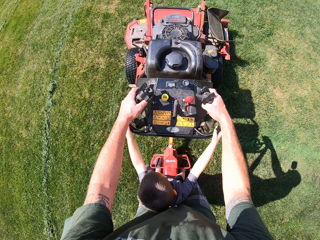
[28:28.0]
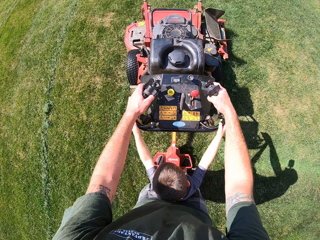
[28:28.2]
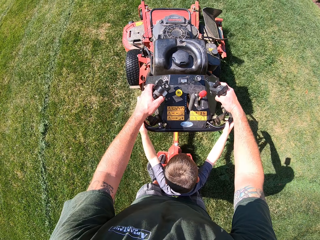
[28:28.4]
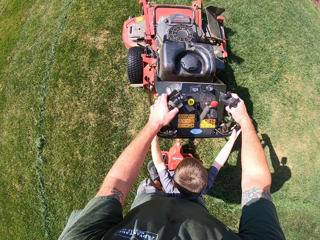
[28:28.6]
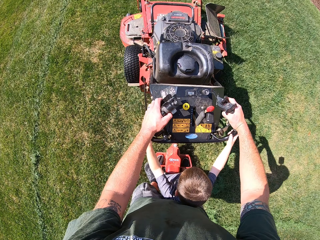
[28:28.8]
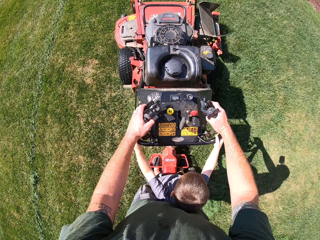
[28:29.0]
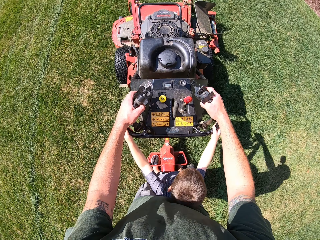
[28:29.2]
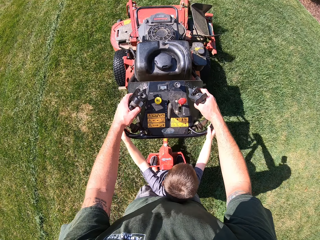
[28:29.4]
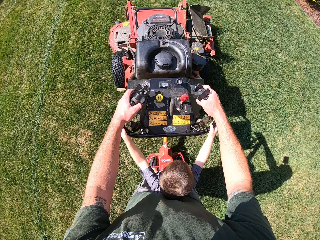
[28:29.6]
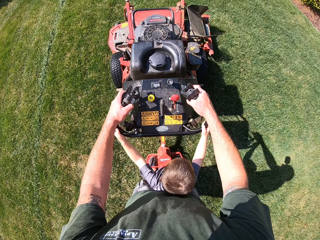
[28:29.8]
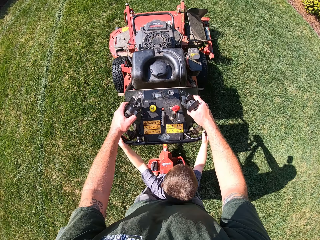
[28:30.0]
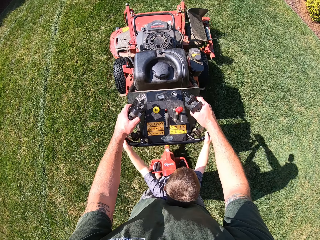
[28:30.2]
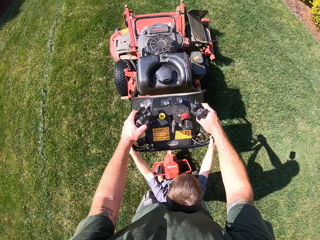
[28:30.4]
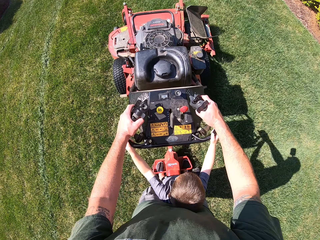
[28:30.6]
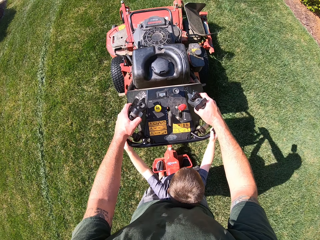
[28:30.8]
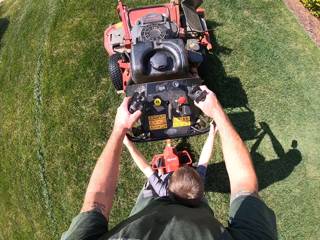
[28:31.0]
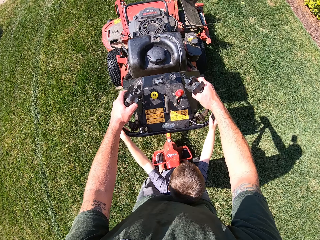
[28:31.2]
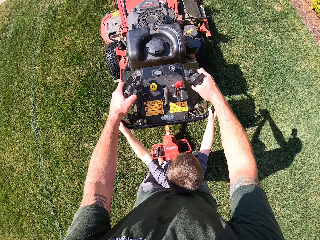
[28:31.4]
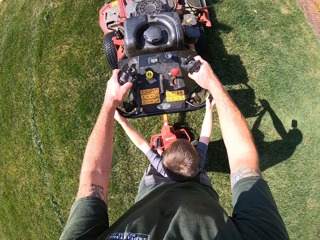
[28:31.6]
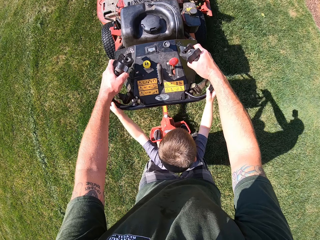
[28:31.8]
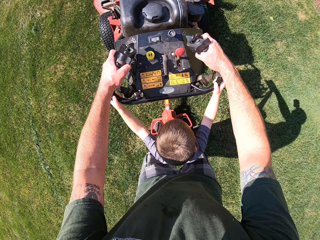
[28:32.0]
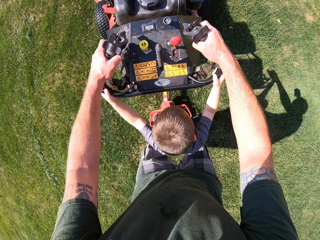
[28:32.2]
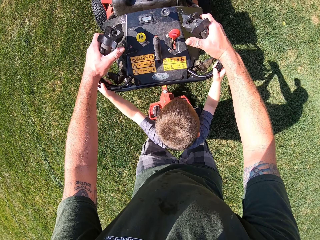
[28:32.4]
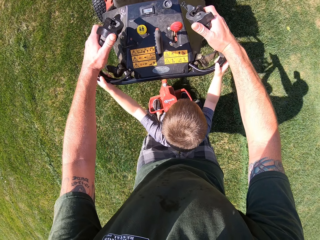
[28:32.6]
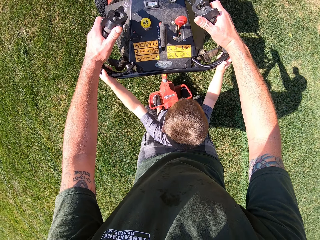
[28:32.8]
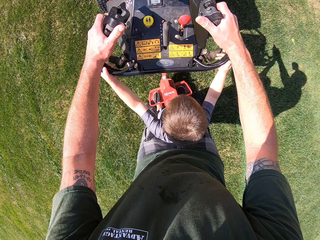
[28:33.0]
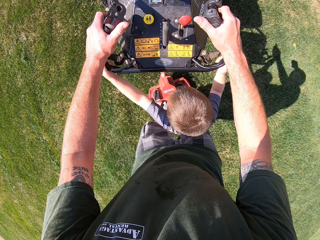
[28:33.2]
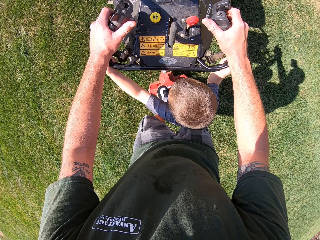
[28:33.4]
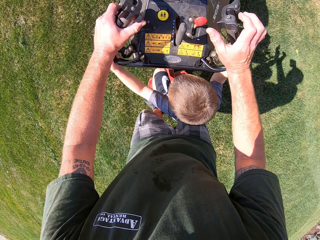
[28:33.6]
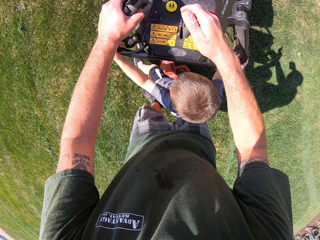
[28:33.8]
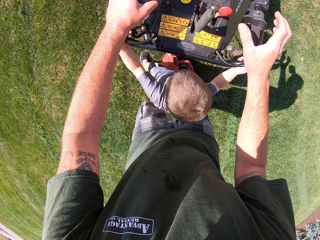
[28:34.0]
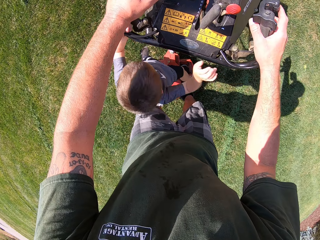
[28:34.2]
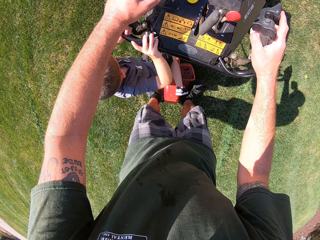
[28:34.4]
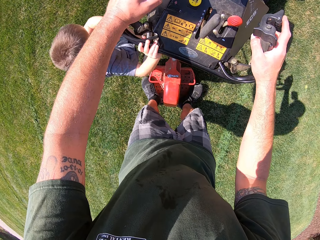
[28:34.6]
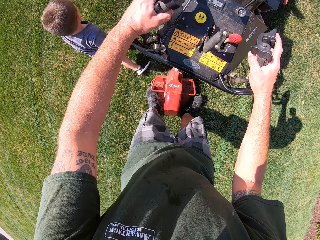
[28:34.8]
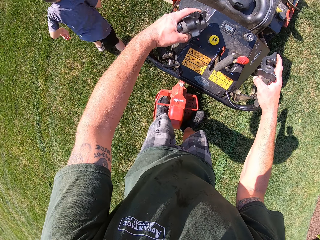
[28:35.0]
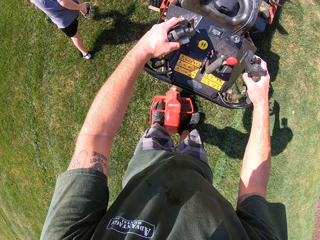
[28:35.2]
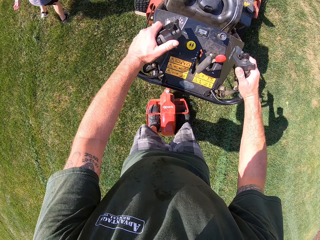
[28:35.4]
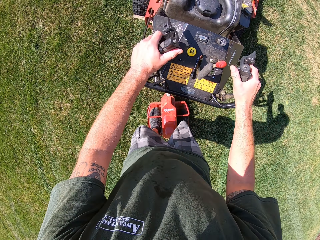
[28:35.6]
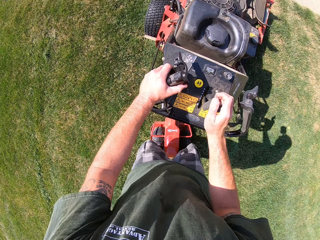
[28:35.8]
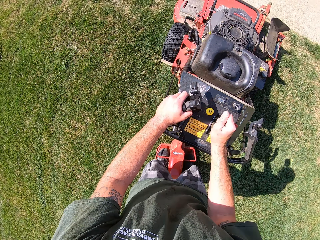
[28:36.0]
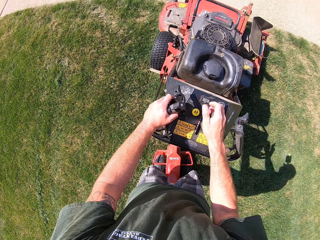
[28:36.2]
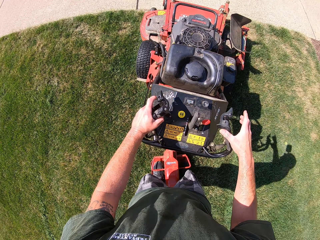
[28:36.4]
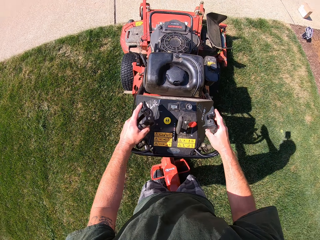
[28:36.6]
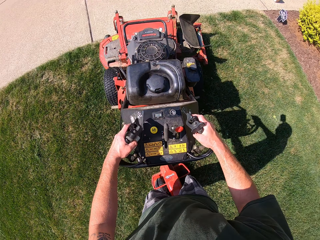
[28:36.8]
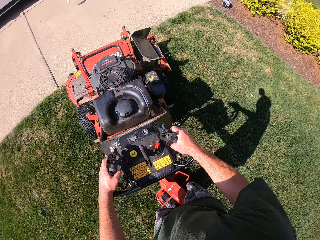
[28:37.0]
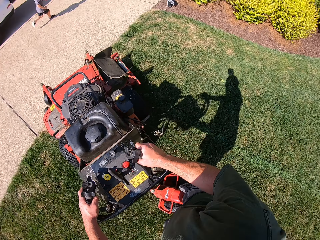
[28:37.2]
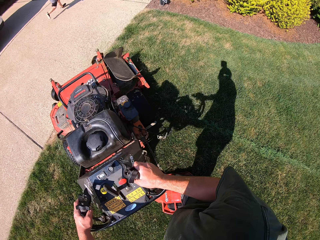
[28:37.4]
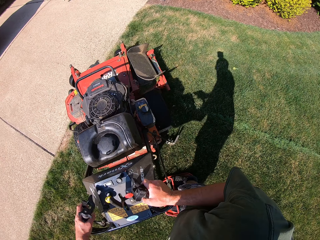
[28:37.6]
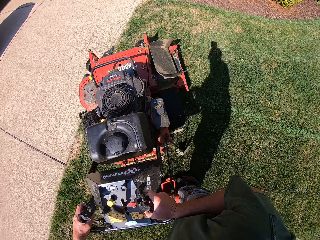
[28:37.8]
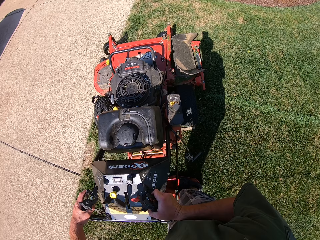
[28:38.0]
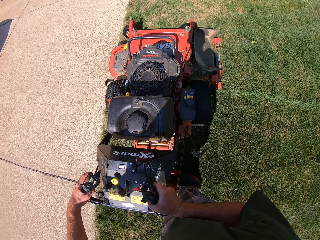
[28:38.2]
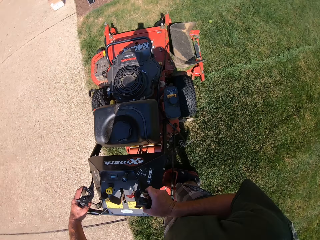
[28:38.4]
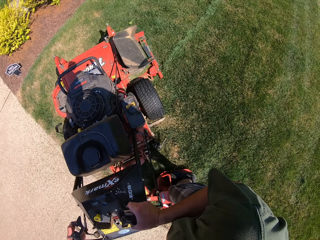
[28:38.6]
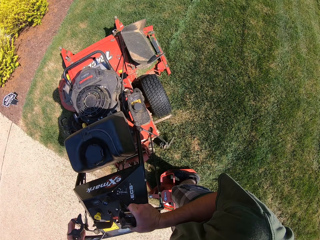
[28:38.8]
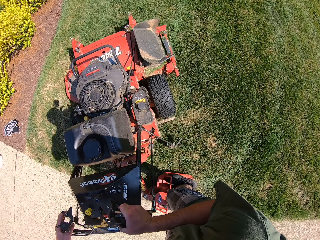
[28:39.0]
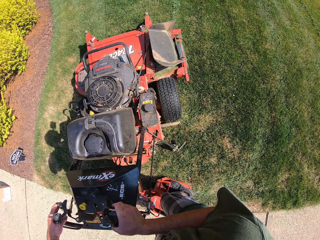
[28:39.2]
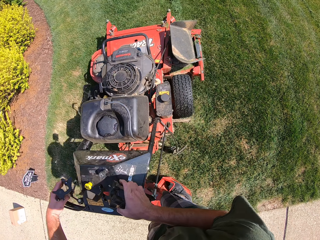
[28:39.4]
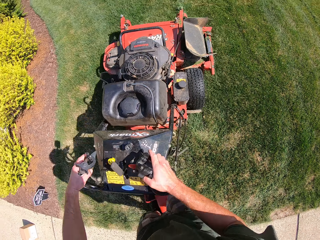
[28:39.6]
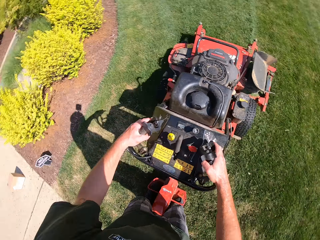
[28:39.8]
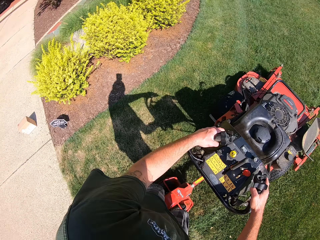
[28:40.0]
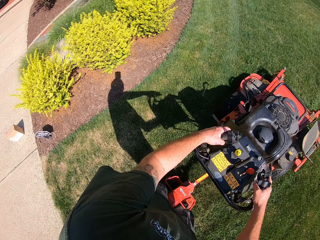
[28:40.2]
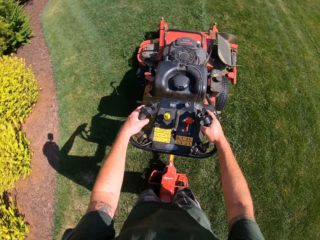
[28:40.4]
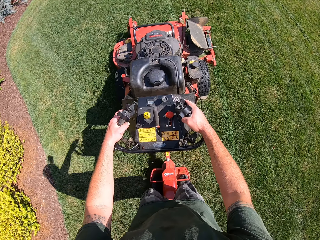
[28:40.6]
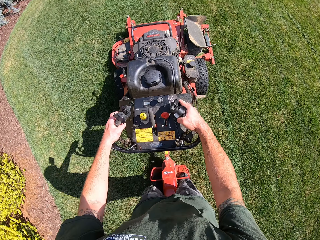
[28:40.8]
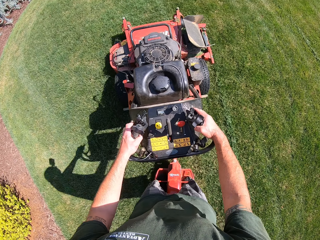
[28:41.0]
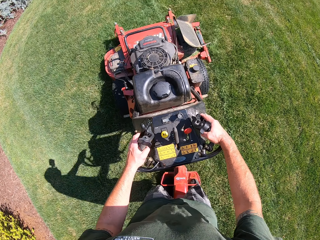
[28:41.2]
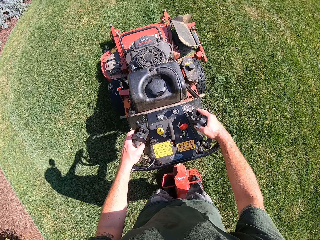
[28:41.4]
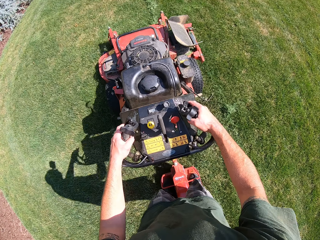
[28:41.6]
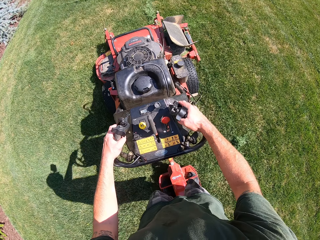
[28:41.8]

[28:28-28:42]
The camera wearer stops the lawn mower. The boy steps down from the stand-on pad of the lawn mower. The camera wearer runs from the lawn mower. The boy runs on the lawn. The camera wearer adjusts the levers on the steering handles of the lawn mower with both hands. He adjusts the gear lever of the lawn mower with his right hand. He holds the steering handle of the lawn mower with his right hand. He adjusts the levers on the steering handles of the lawn mower with both hands. He mows the lawn with the lawn mower. He turns the lawn mower around in a clockwise direction.

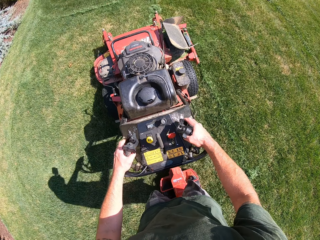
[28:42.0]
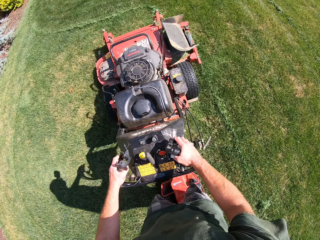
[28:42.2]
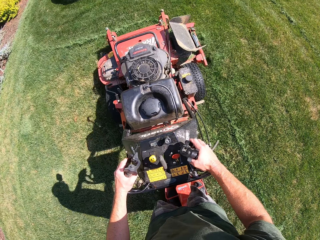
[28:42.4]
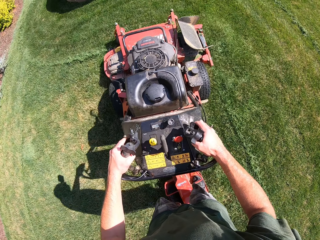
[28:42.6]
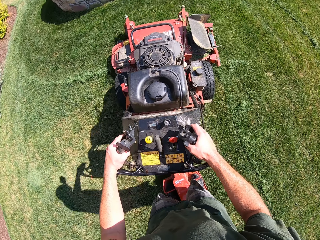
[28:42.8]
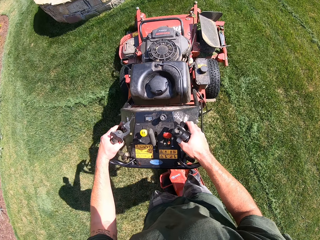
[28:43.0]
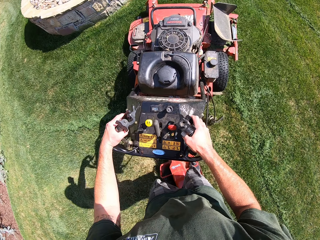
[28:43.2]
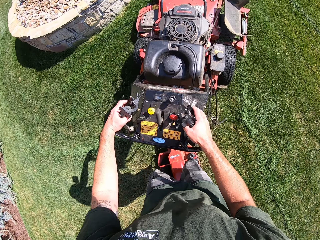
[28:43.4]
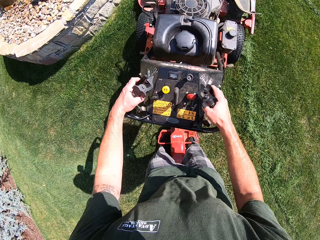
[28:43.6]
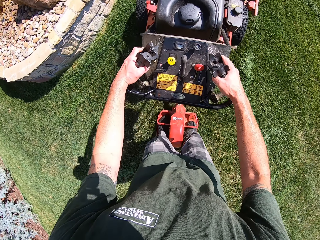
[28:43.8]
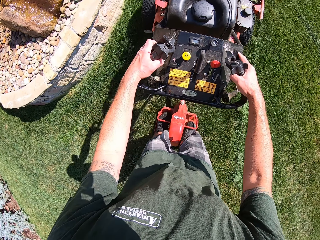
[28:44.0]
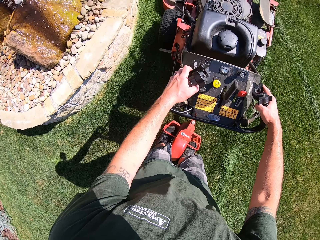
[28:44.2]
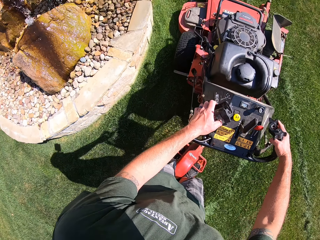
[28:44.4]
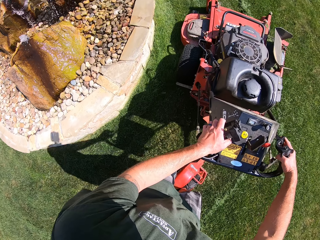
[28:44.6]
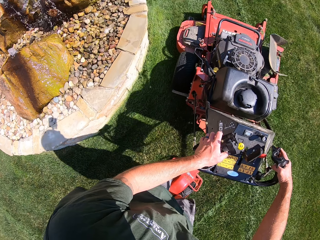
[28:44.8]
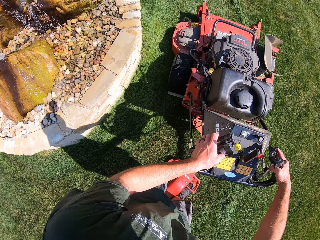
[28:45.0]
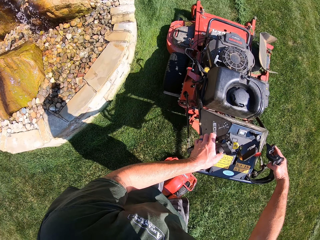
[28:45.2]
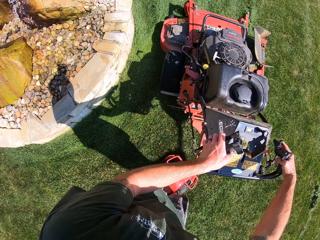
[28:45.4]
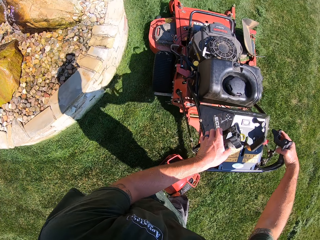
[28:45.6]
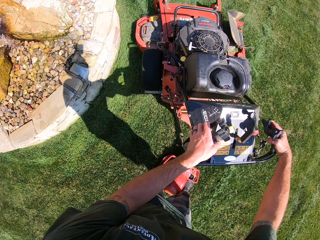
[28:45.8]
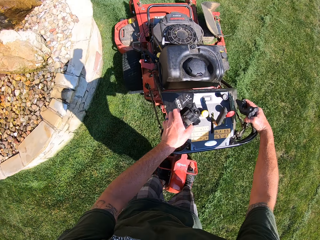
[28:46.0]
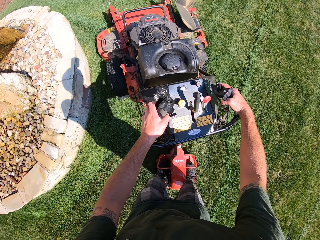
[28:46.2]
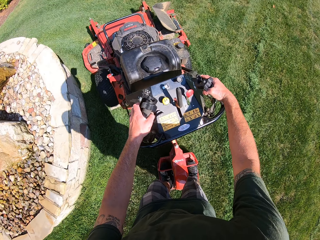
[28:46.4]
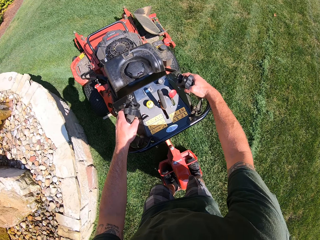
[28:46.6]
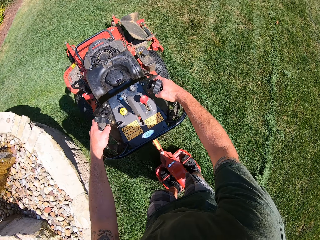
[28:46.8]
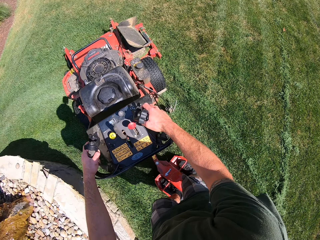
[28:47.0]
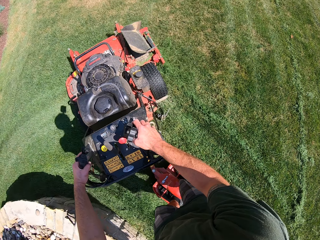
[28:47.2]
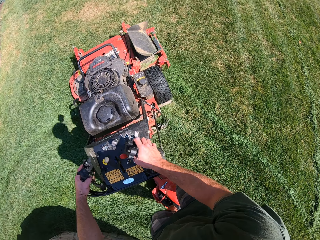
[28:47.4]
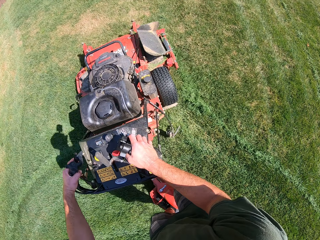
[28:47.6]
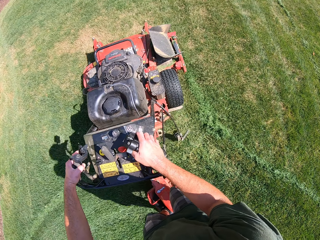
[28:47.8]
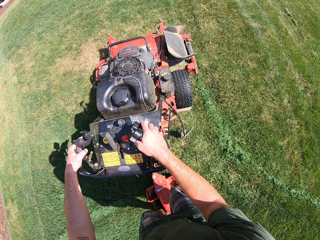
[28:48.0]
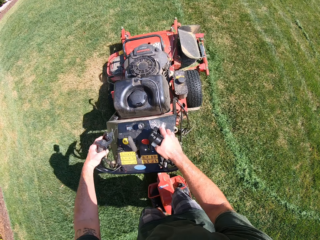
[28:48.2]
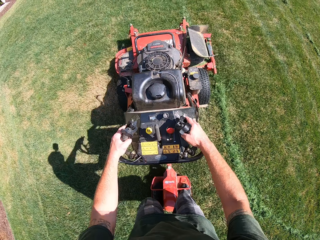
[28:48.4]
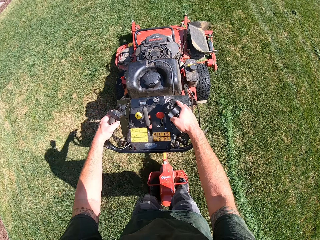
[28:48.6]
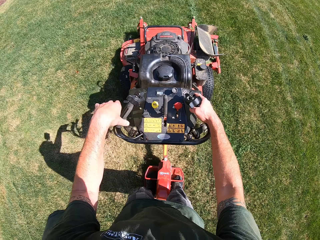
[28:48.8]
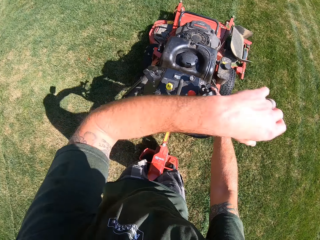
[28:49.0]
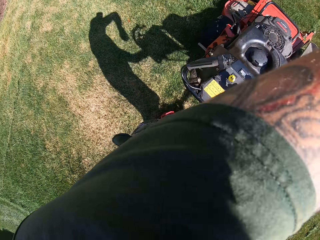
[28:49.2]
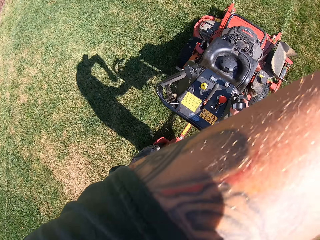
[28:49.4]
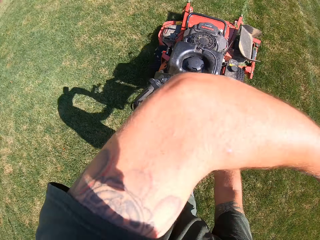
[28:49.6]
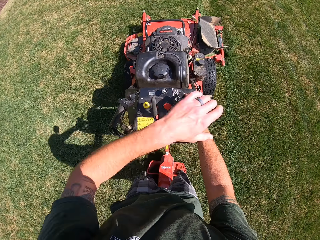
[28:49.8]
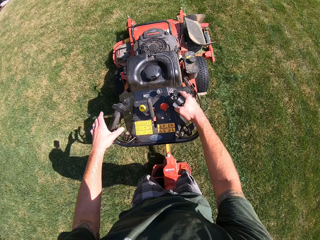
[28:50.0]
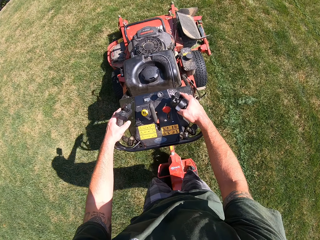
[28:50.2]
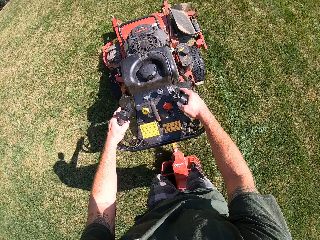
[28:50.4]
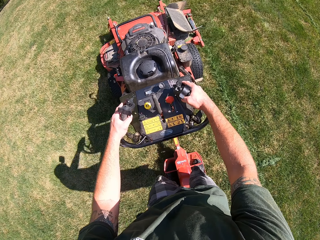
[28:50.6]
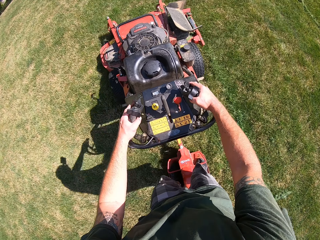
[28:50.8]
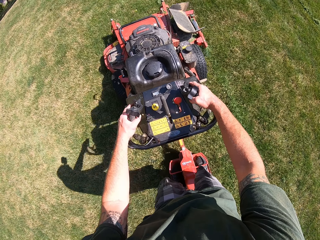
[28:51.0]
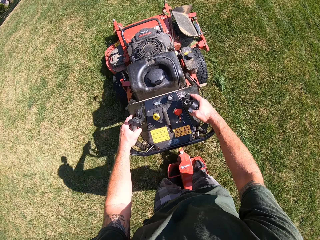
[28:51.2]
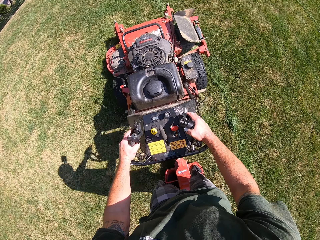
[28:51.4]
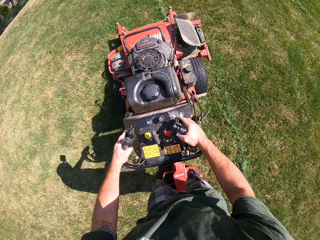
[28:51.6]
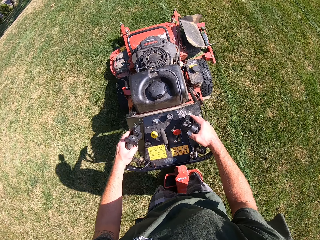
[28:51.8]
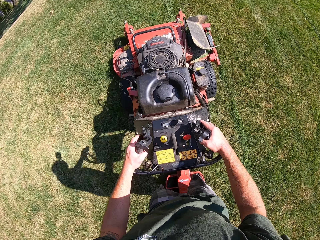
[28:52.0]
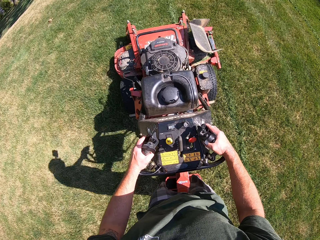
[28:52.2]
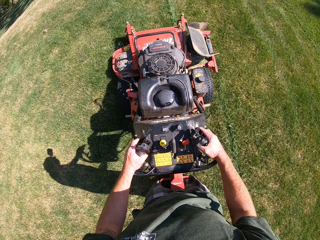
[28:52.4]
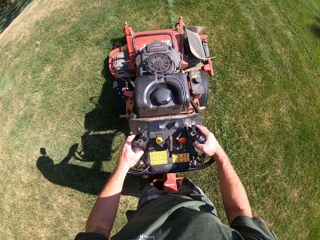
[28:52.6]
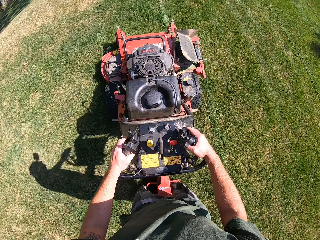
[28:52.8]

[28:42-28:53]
The camera wearer evades the water fountain with the lawn mower. He raises his left hand towards his face. He cleans his face with his left hand. He lowers his left hand on the steering handle of the lawn mower.
